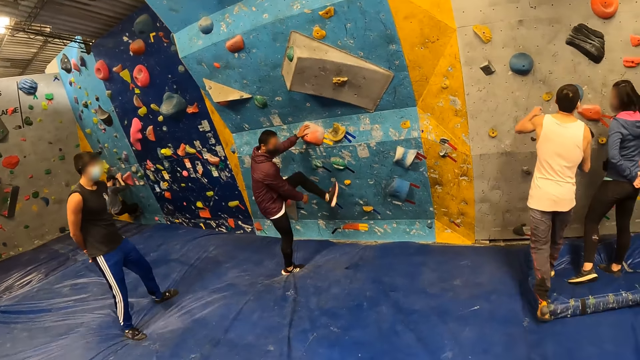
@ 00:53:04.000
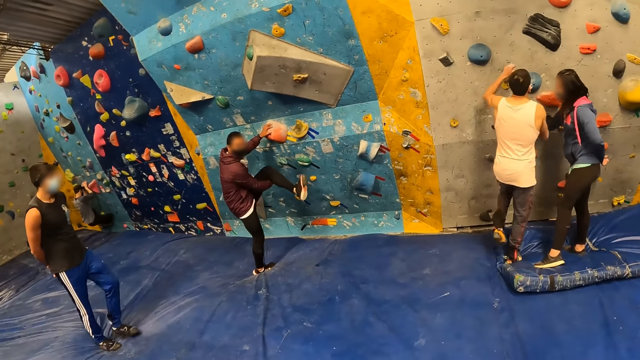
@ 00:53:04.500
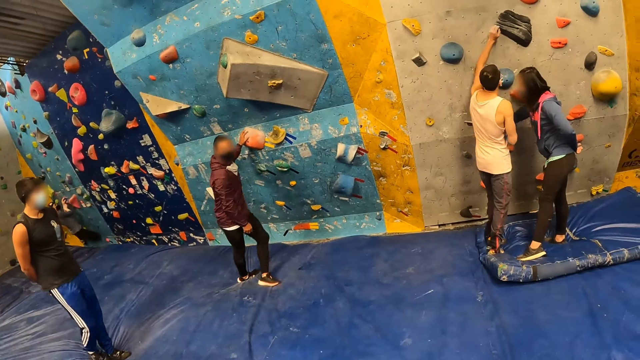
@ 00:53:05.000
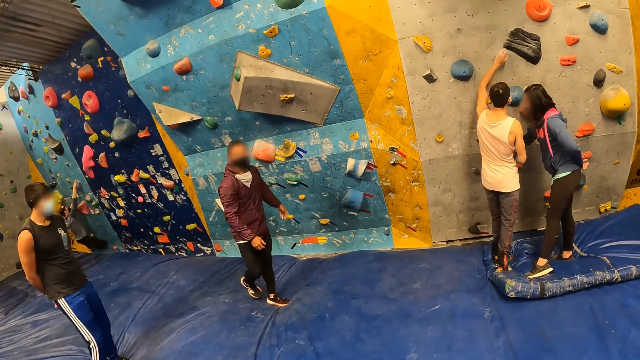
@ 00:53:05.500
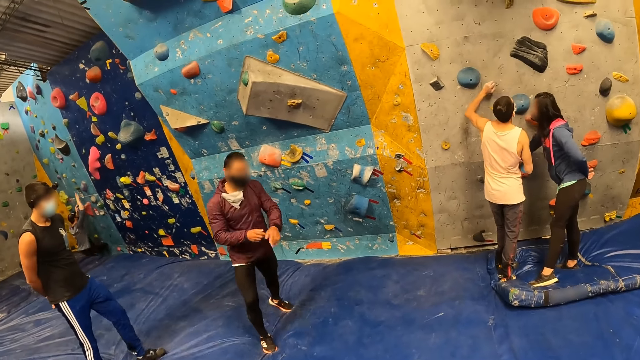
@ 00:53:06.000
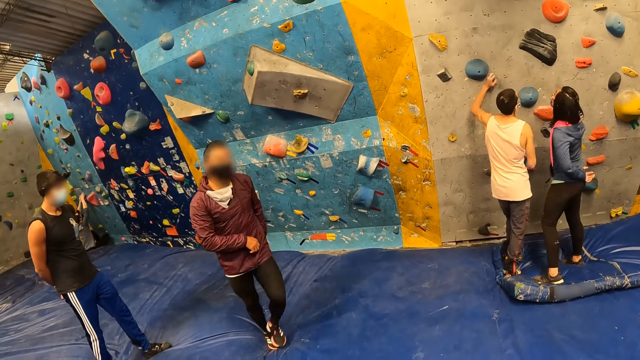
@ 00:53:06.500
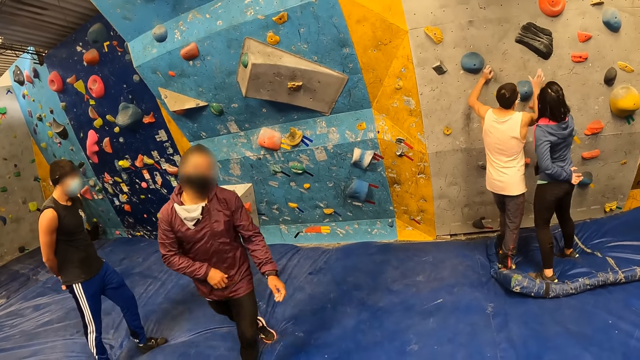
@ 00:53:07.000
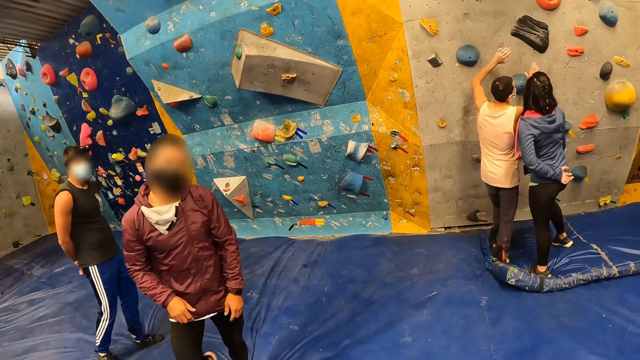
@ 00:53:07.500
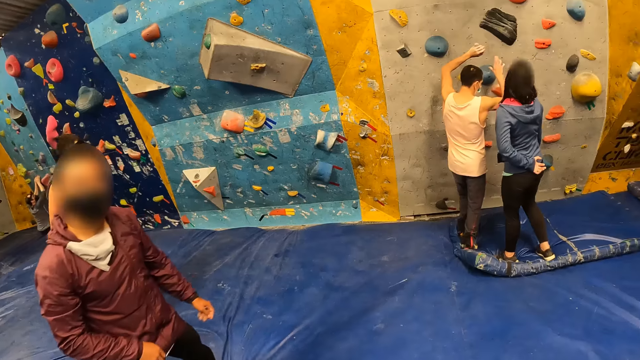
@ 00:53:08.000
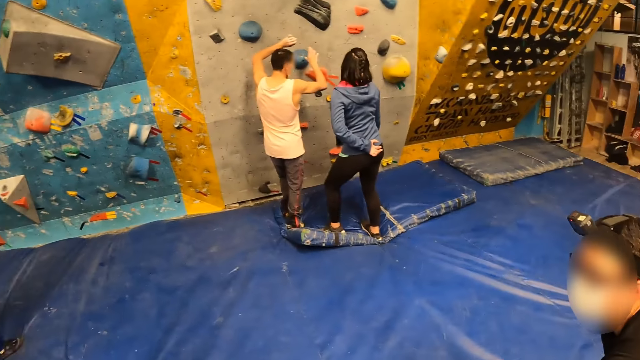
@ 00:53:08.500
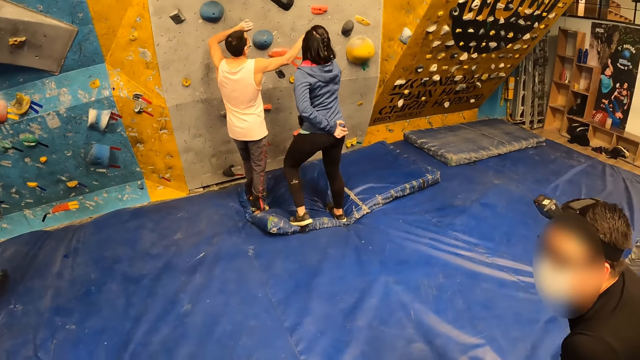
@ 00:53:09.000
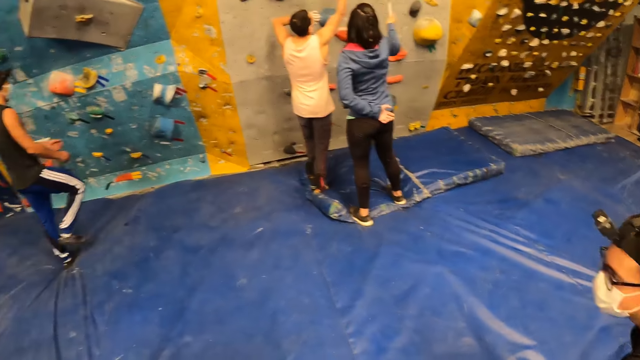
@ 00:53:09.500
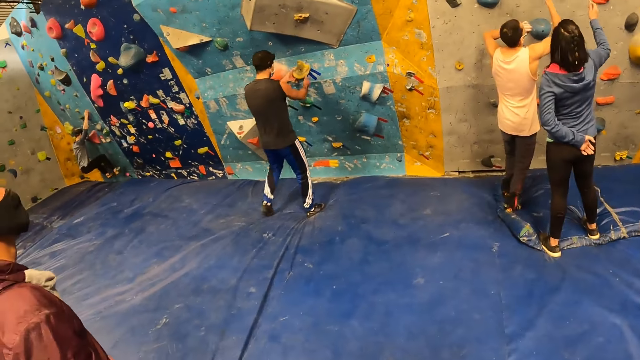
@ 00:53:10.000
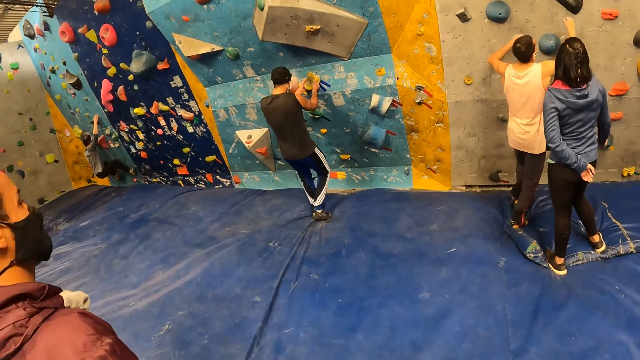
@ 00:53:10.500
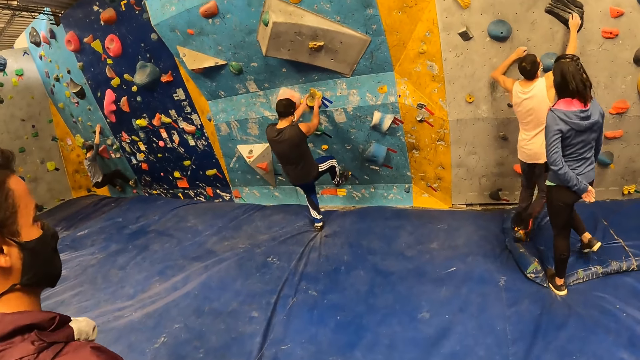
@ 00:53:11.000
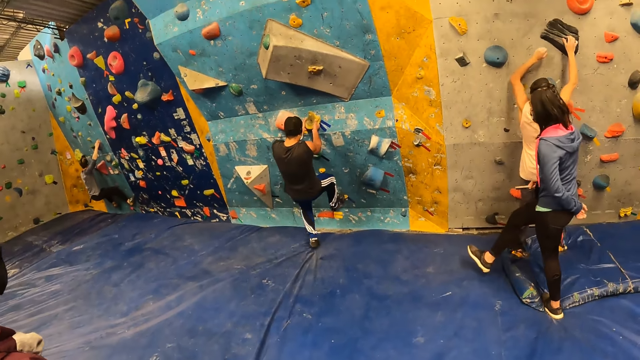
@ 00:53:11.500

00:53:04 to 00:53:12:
The man holds his left leg with his right hand and places his left hand on the climbing hold. The man interacts with the camera wearer.

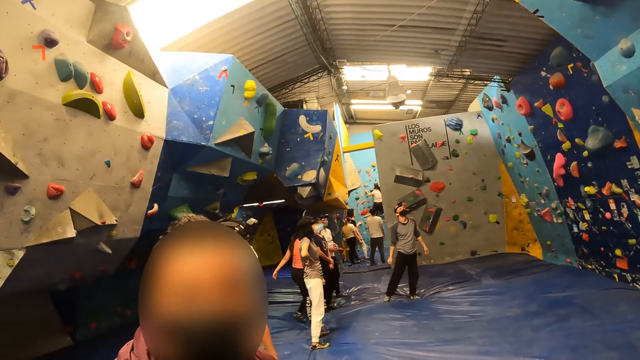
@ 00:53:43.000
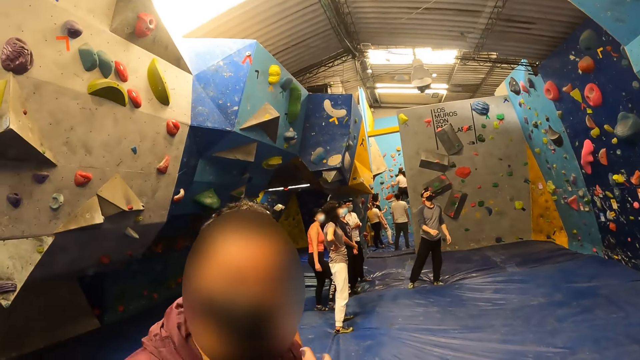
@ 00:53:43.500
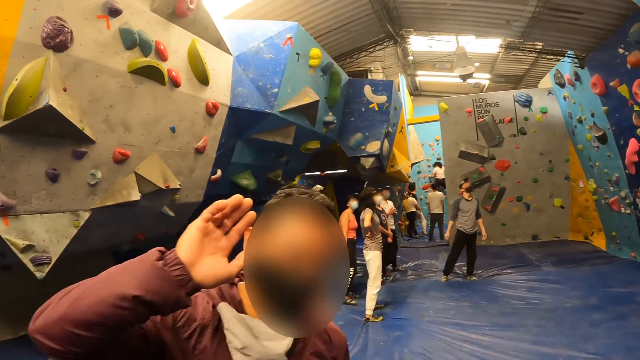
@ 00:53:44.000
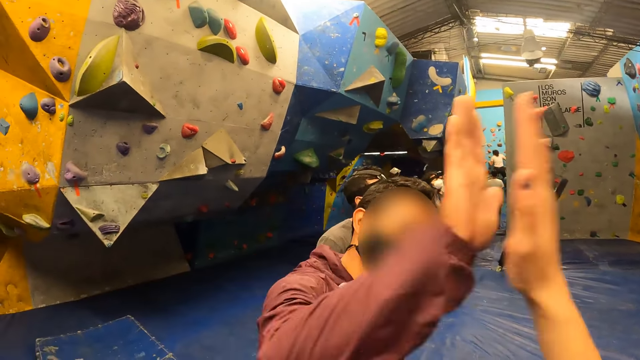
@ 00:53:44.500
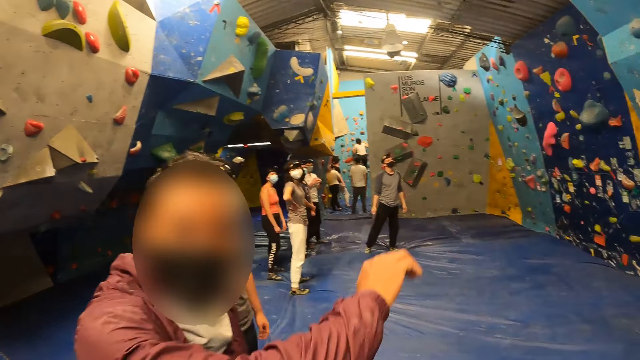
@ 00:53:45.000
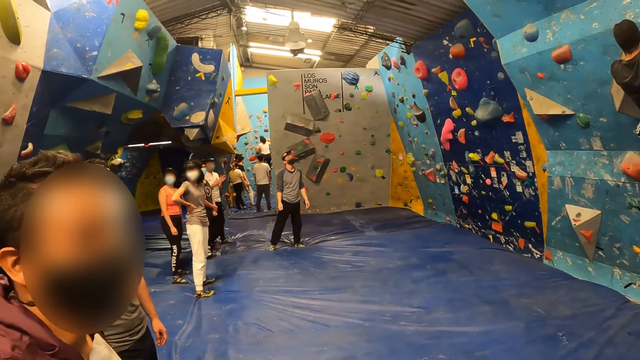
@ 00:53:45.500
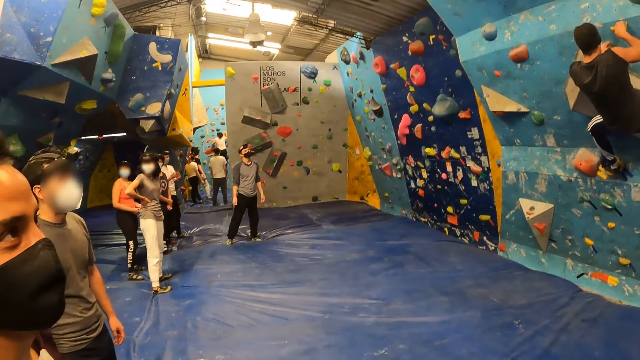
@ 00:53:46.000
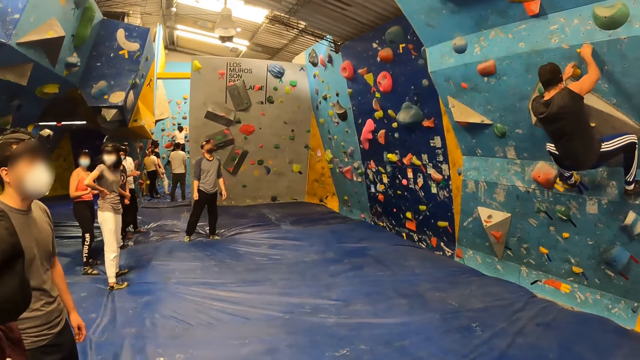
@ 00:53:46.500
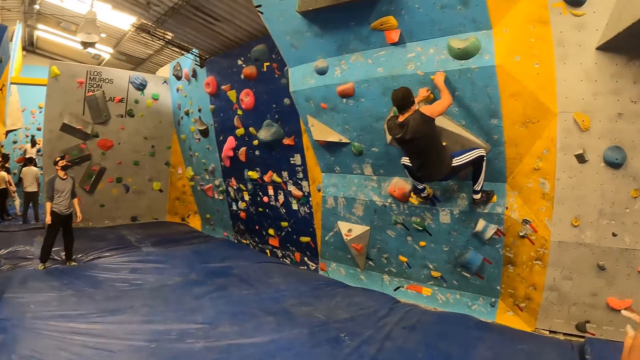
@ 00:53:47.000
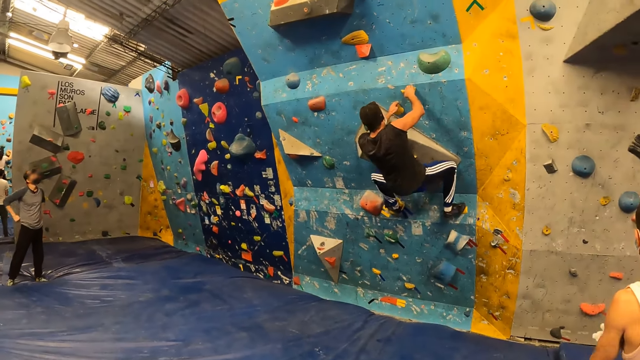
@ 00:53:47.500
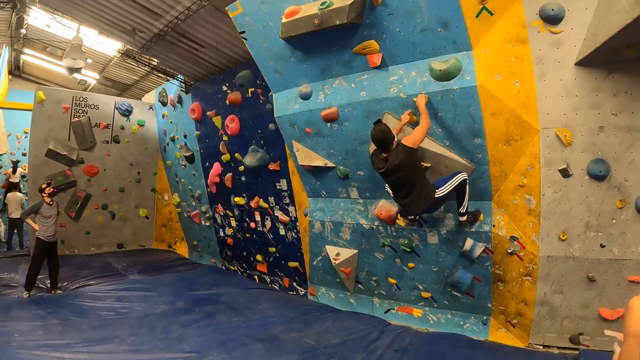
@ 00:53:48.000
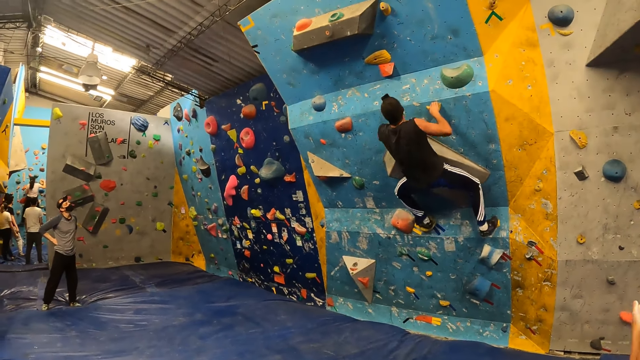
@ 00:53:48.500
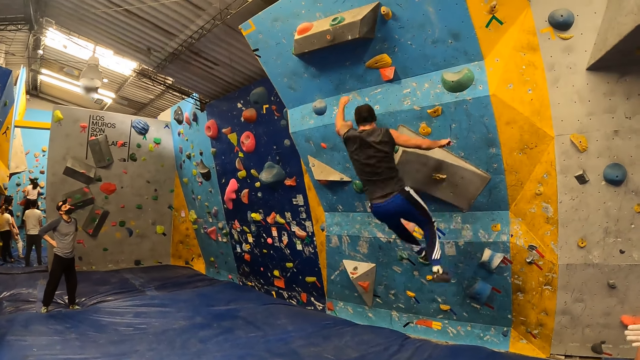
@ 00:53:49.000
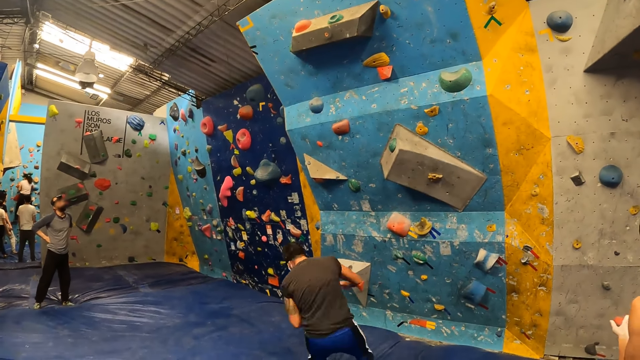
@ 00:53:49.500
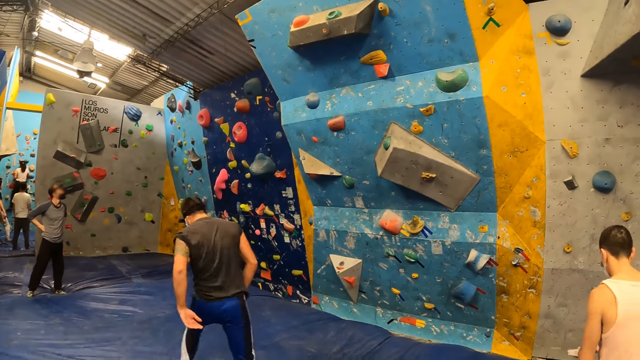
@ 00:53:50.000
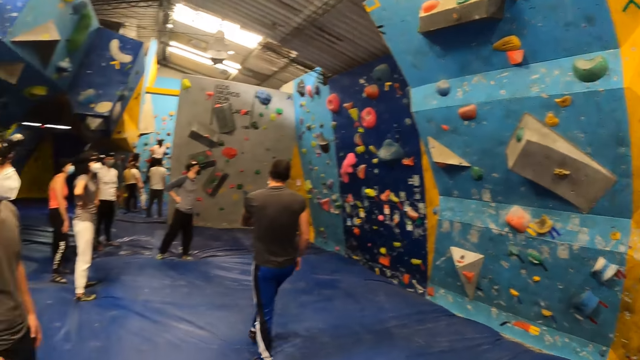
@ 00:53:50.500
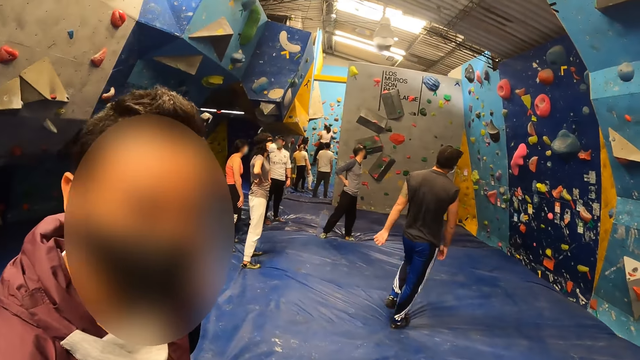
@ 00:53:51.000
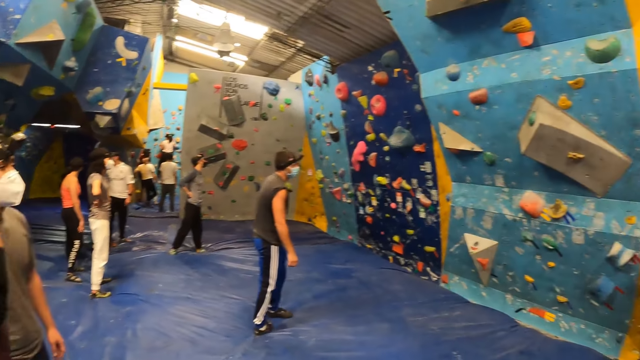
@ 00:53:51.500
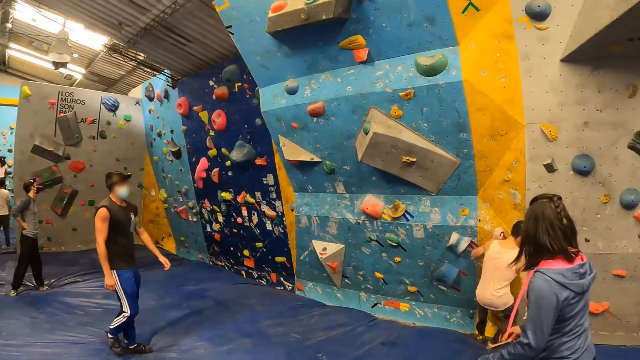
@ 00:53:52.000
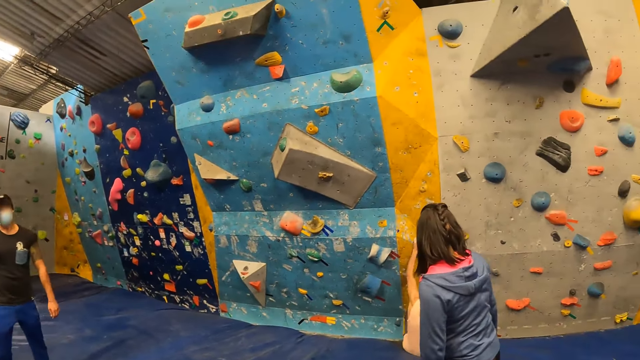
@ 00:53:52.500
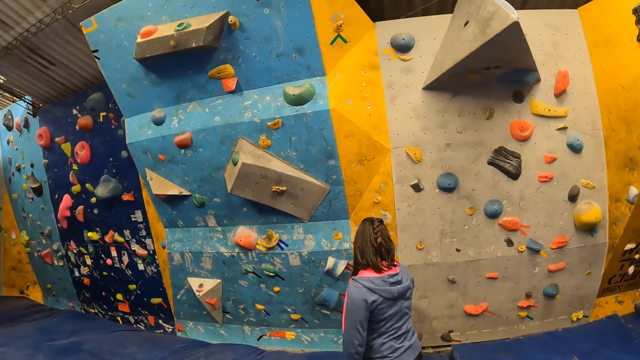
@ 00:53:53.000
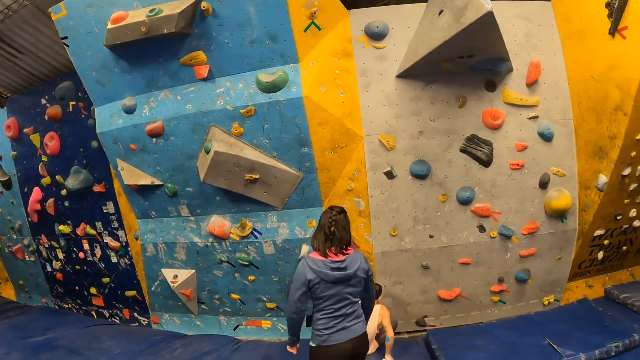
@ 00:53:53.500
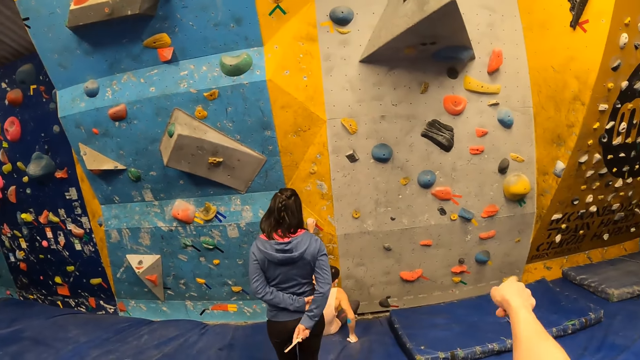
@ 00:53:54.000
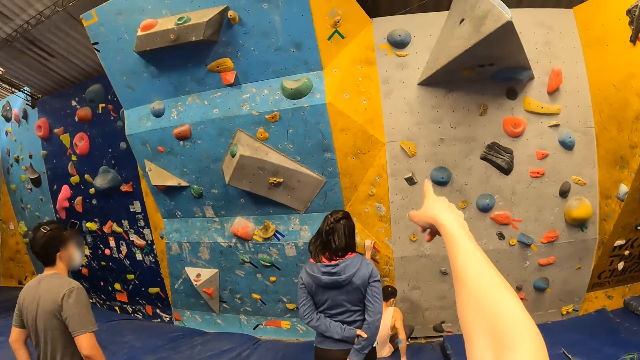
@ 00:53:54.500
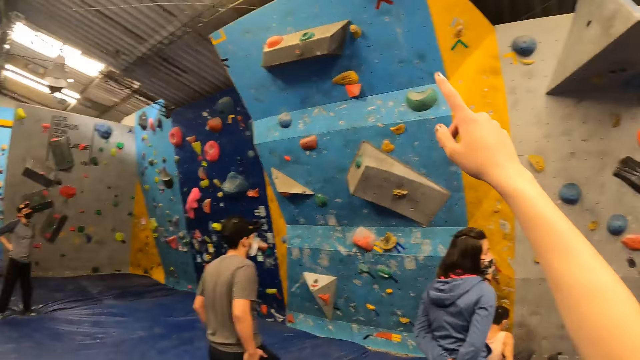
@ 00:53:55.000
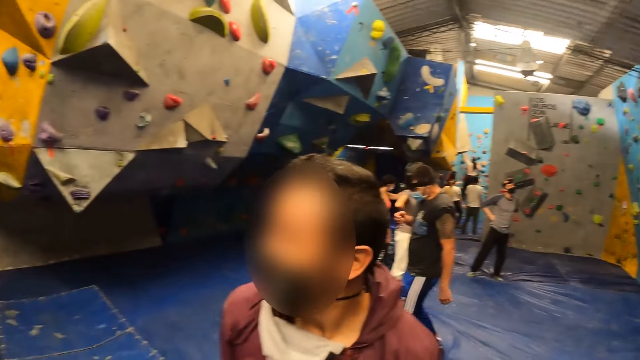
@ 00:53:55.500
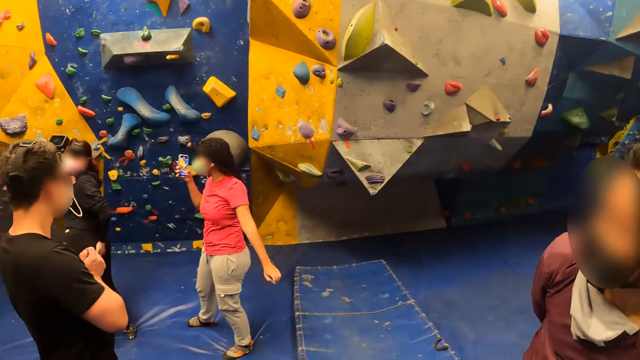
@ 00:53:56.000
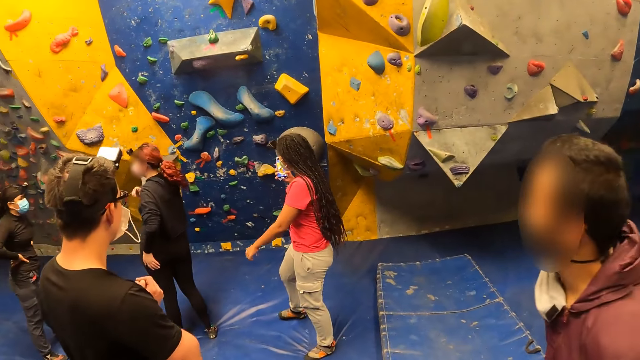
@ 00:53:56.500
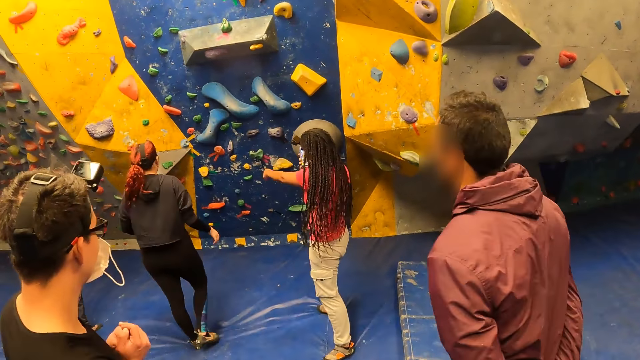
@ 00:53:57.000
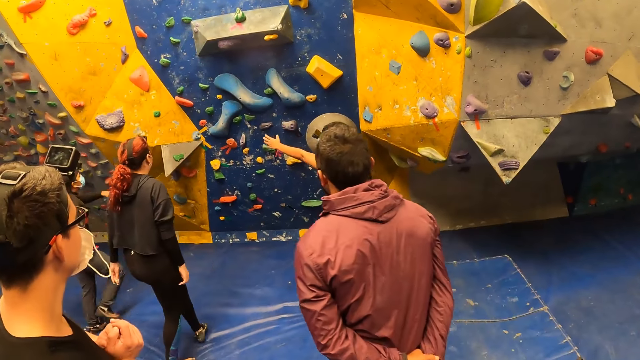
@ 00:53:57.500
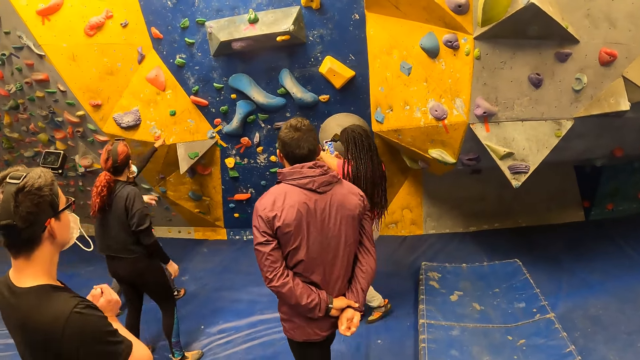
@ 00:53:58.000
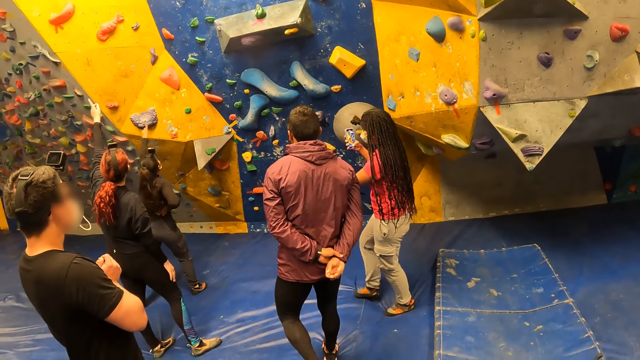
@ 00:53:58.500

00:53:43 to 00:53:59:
The camera wearer shakes the man with her right hand. The man walks to the bouldering wall.
